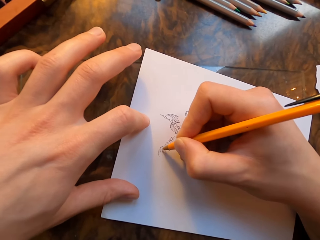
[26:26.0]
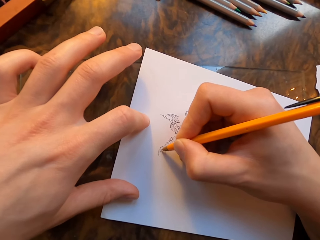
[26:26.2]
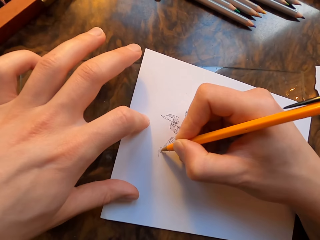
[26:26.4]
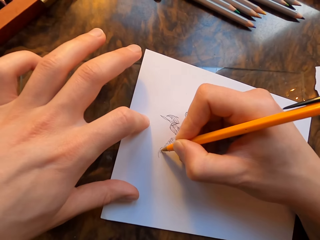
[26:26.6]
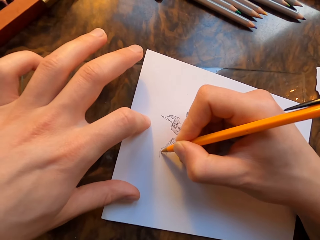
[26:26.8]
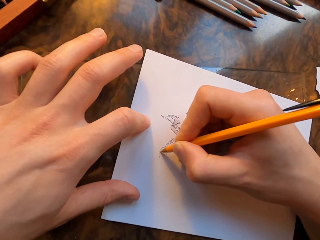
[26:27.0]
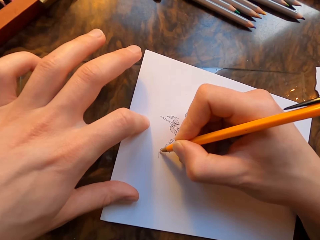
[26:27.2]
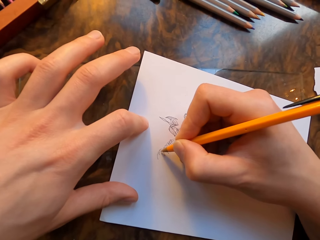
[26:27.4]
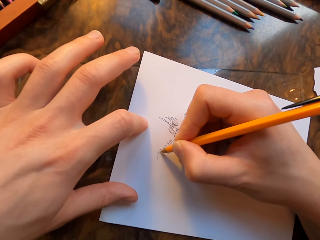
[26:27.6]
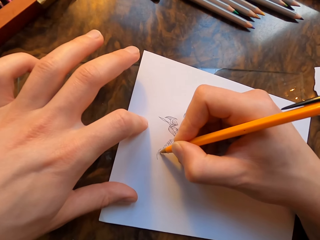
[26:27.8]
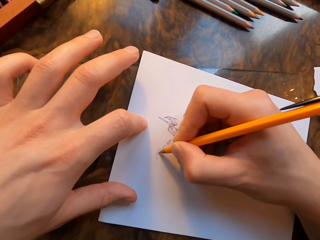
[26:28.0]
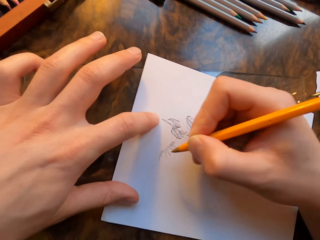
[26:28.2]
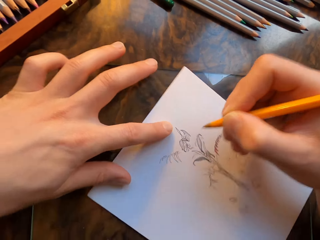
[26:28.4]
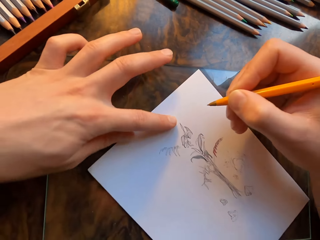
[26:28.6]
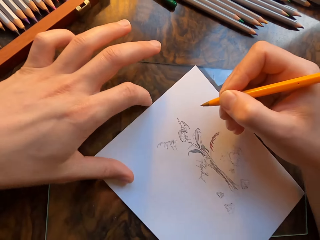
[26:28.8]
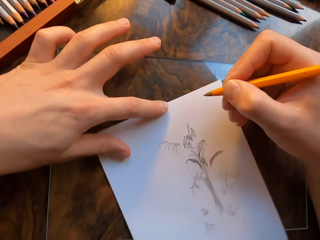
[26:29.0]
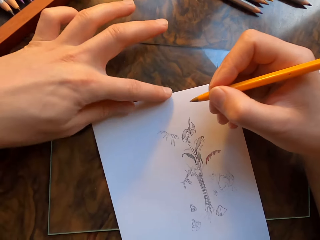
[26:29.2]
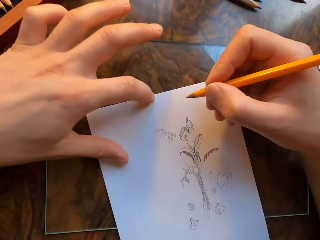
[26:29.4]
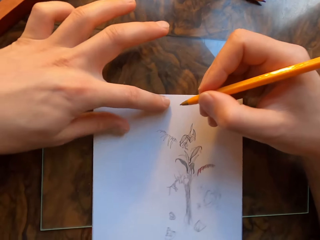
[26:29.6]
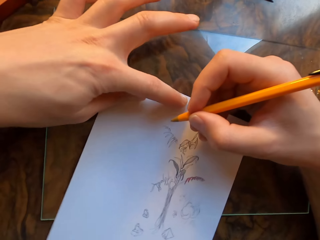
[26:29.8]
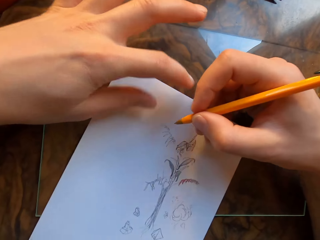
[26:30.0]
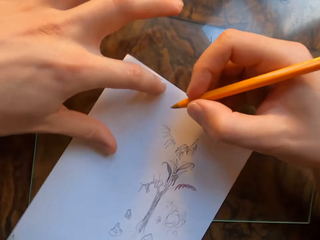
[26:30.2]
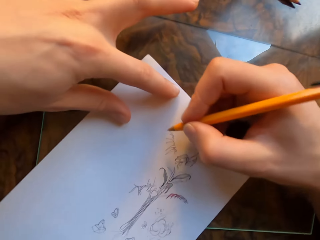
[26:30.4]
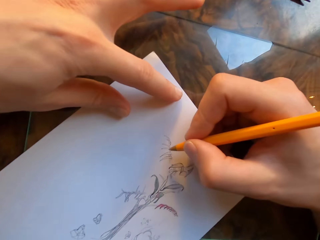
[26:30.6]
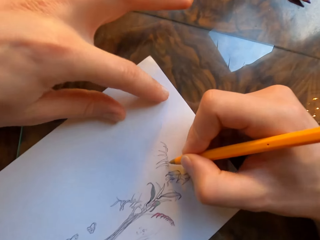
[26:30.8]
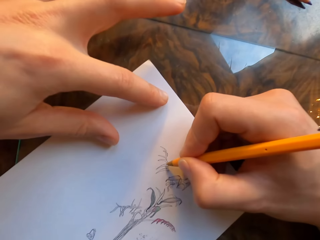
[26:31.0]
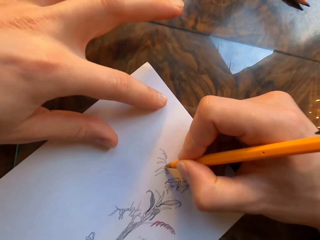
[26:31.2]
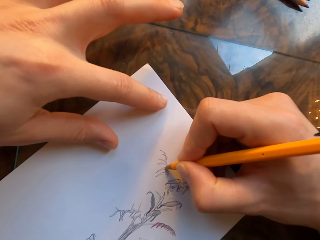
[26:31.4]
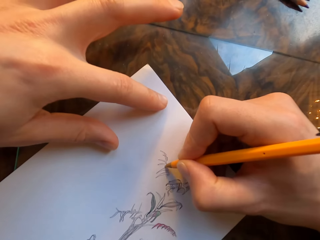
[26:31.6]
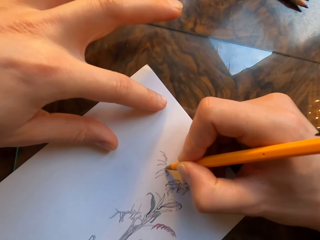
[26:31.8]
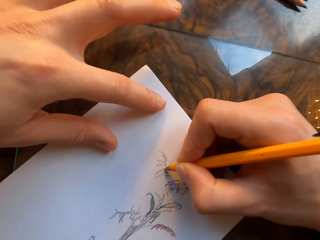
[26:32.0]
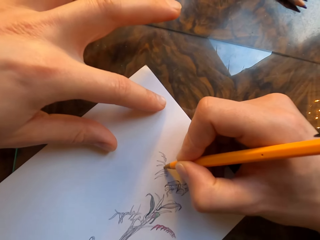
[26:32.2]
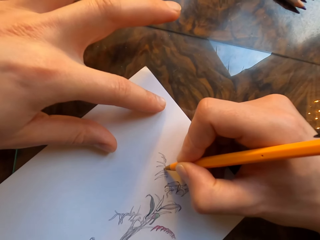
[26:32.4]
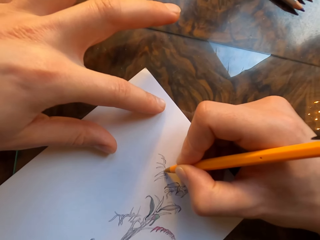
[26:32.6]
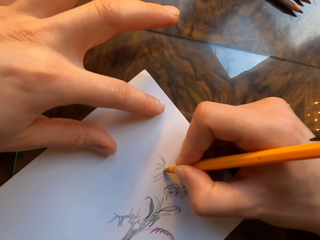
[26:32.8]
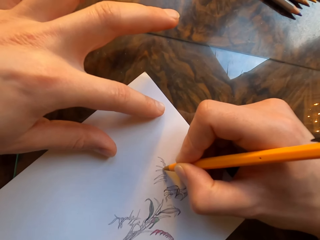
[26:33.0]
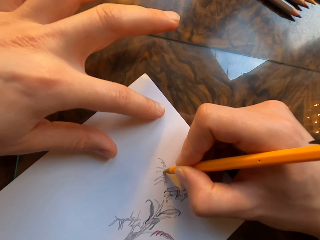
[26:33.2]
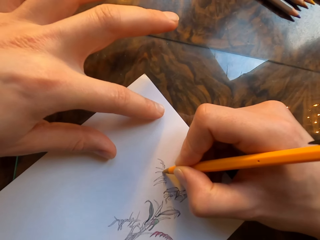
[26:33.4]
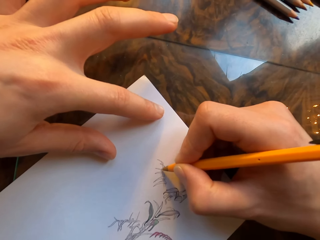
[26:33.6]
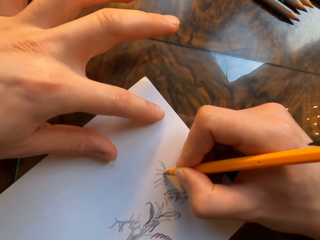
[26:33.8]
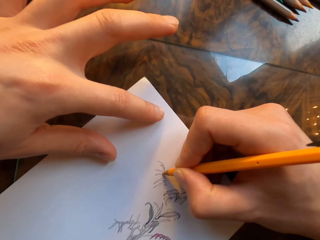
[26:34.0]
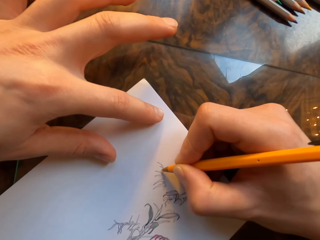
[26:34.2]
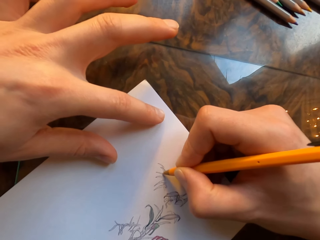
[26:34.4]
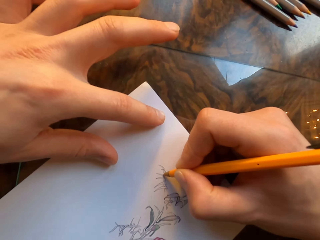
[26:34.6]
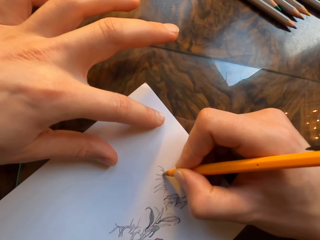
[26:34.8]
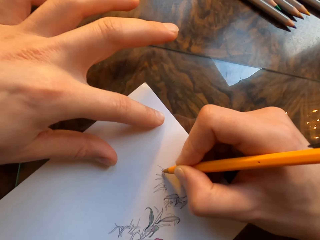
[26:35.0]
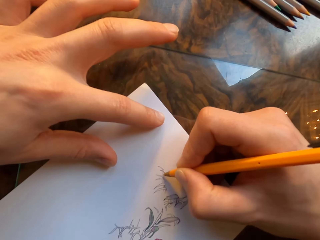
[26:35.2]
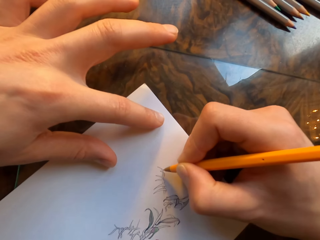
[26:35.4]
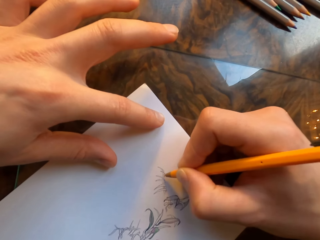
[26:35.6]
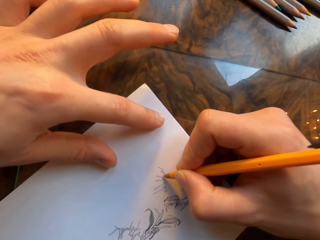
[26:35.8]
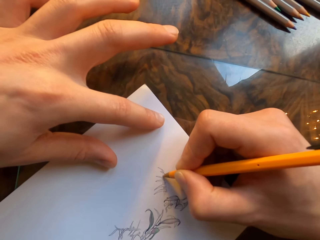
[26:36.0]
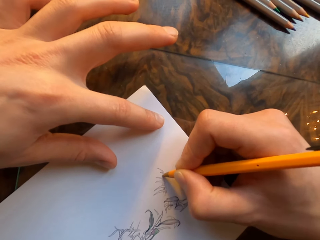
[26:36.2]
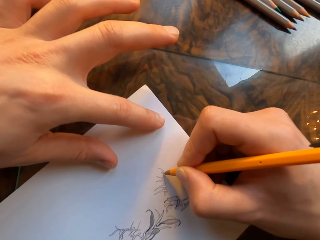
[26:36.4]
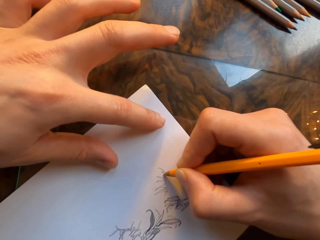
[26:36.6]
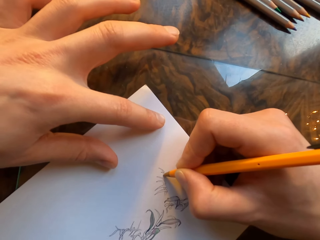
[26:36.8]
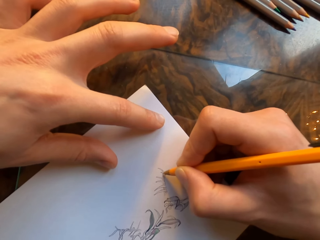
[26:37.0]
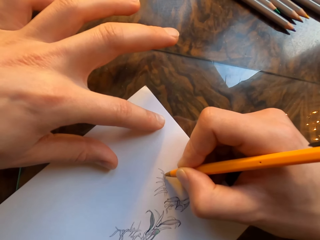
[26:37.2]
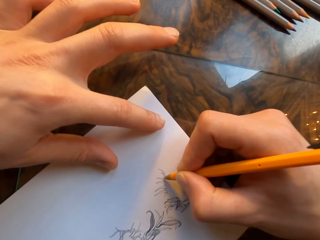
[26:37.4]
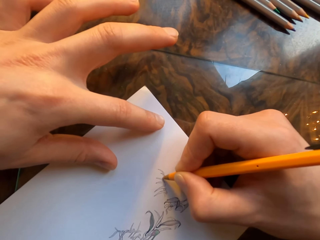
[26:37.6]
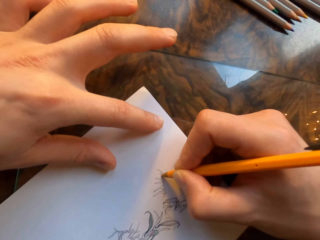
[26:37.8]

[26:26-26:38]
The camera wearer moves the paper. He draws on the paper with a pen in his hand.

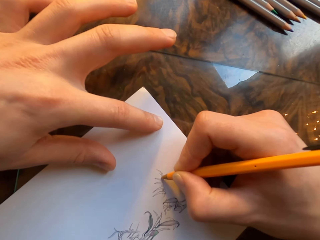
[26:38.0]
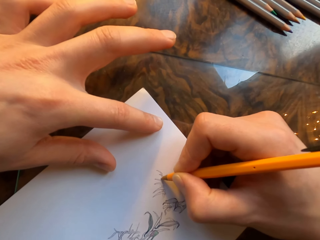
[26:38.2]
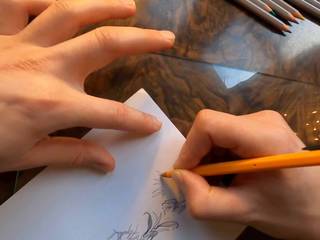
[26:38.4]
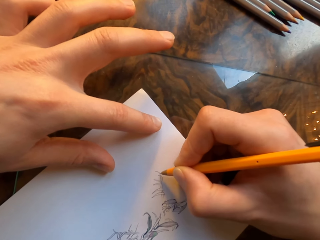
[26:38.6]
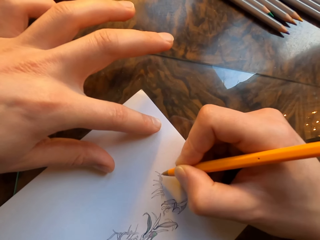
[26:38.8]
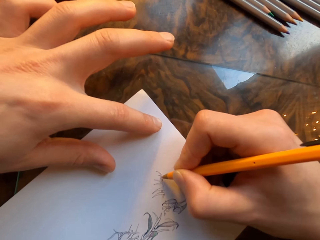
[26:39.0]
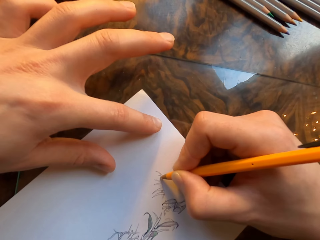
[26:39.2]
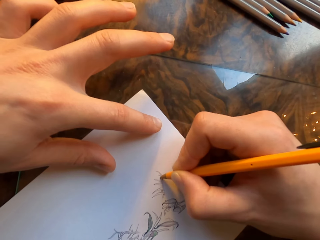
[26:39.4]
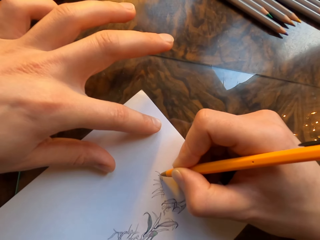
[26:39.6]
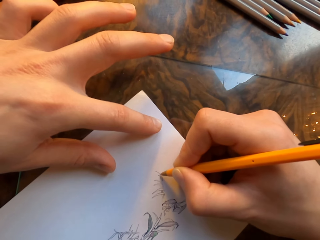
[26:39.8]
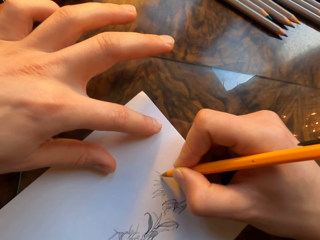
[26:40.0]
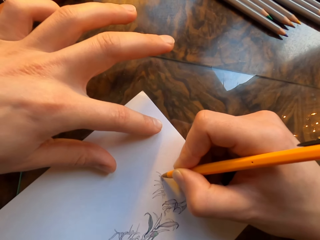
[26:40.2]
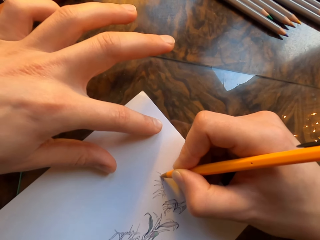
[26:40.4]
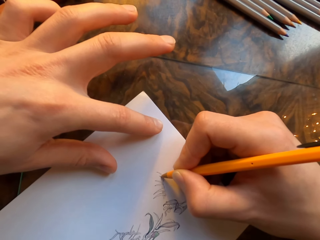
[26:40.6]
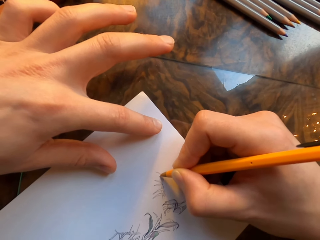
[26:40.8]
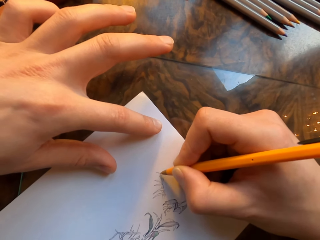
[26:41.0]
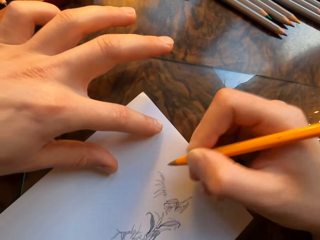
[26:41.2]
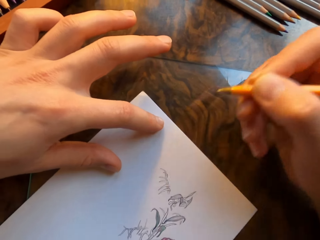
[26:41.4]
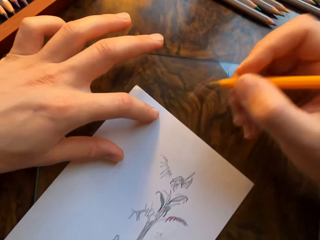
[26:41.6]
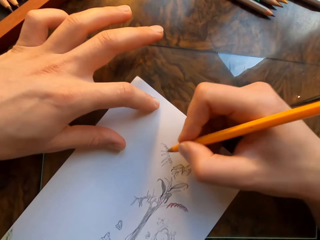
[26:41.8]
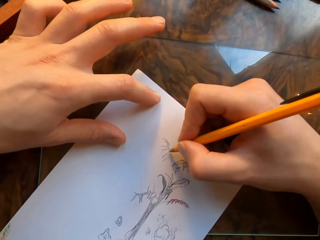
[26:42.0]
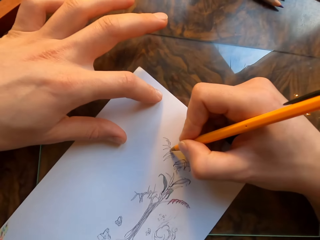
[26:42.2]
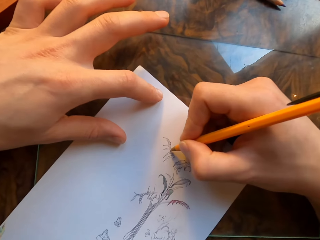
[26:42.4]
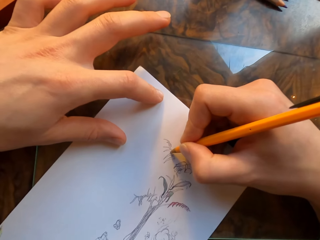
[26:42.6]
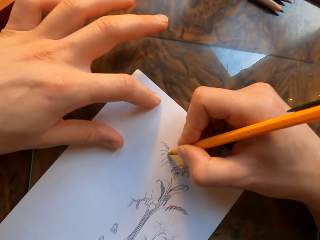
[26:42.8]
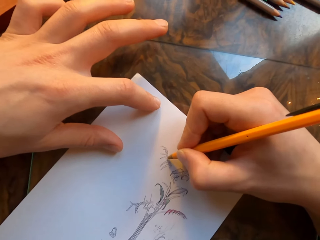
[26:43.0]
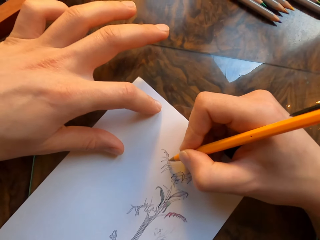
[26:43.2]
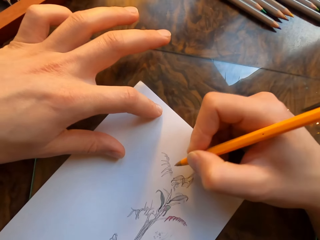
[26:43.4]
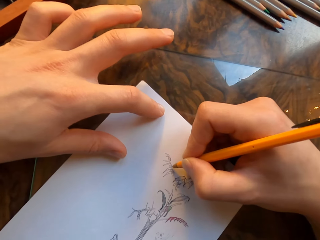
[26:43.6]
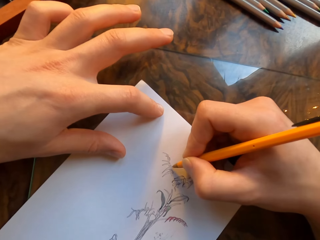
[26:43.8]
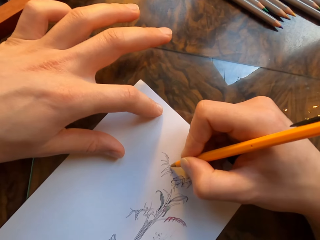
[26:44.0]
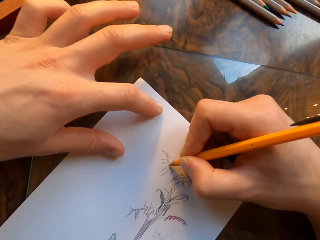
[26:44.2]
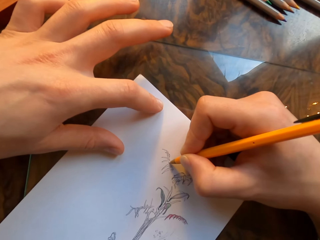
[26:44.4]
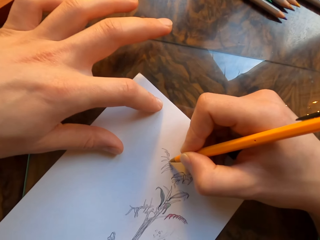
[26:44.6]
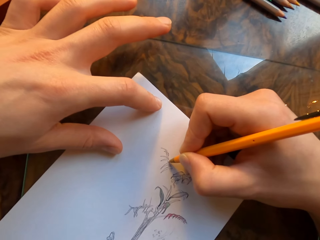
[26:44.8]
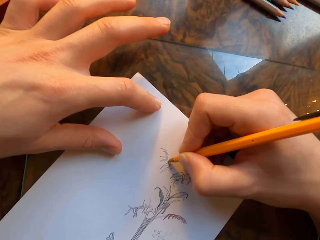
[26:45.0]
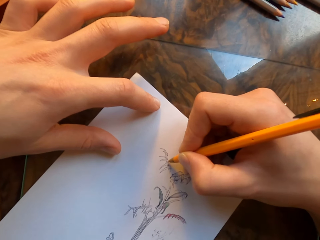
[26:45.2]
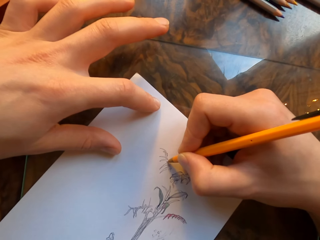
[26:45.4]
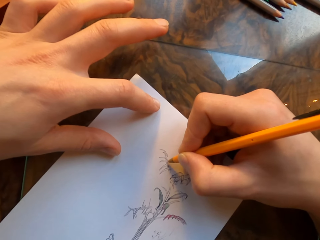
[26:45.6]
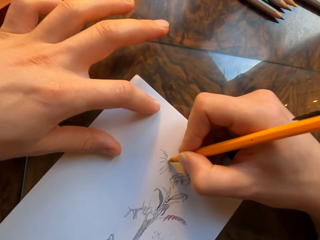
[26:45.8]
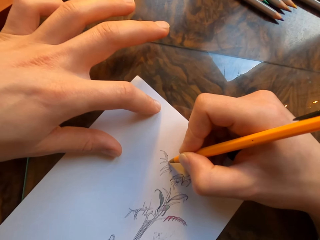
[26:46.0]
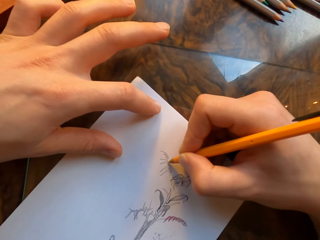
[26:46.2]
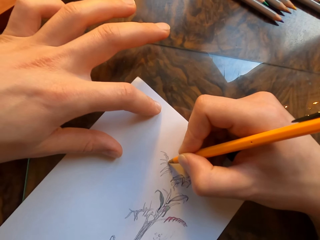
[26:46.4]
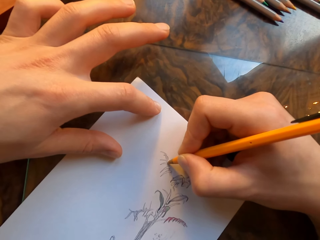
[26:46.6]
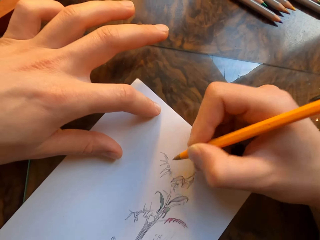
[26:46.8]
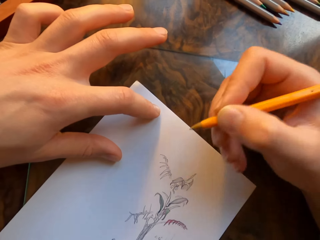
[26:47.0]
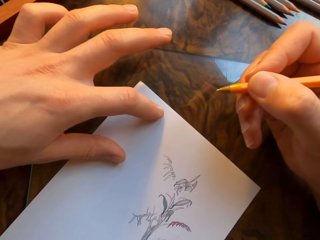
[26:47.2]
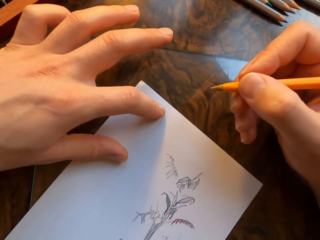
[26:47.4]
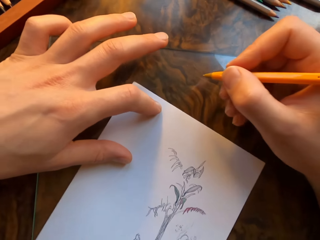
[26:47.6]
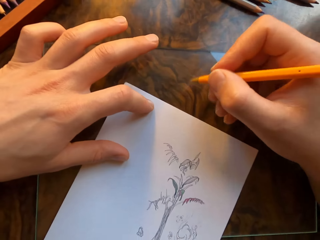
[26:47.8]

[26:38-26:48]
The camera wearer lifts his right hand. He draws on a paper with a pen in his hand. He moves the paper.
